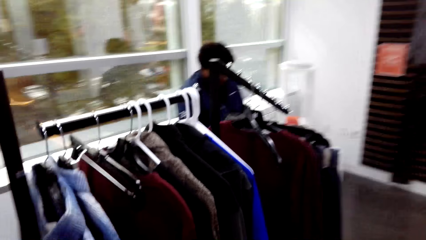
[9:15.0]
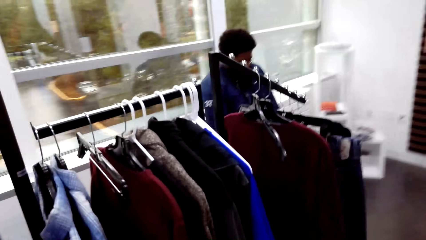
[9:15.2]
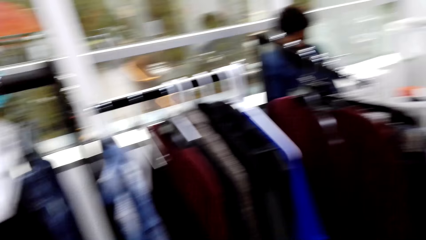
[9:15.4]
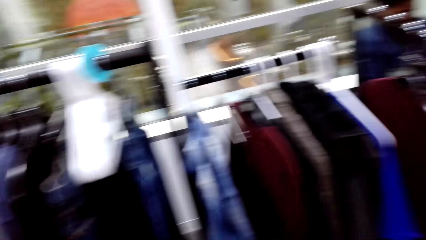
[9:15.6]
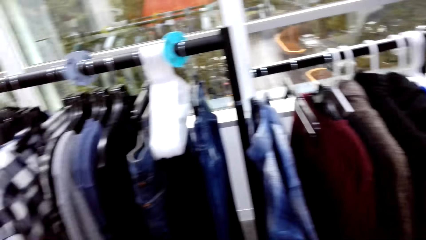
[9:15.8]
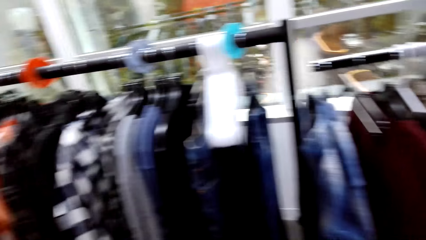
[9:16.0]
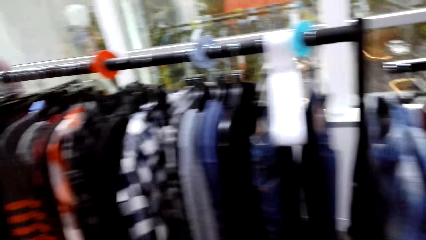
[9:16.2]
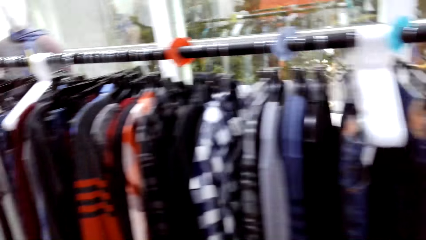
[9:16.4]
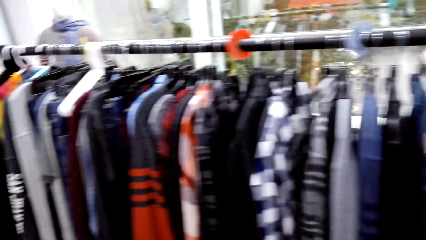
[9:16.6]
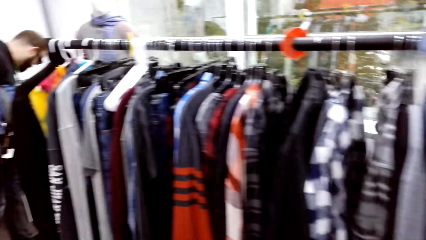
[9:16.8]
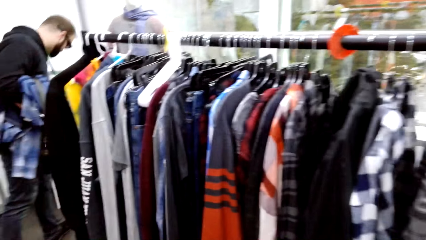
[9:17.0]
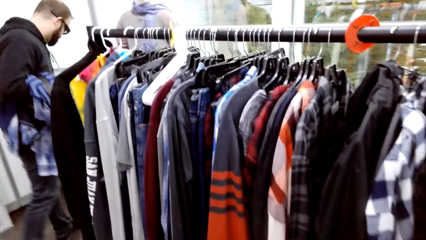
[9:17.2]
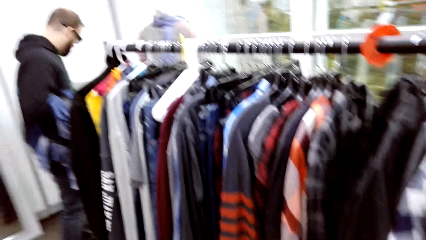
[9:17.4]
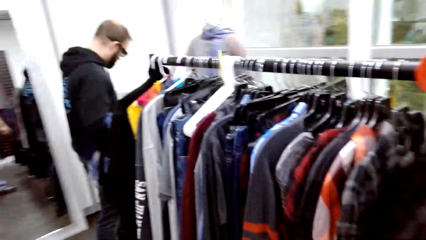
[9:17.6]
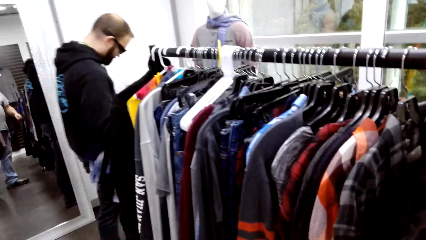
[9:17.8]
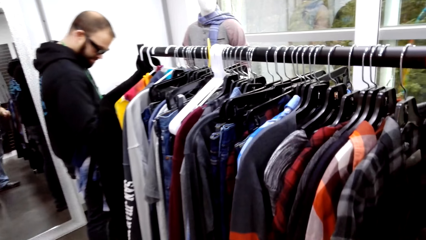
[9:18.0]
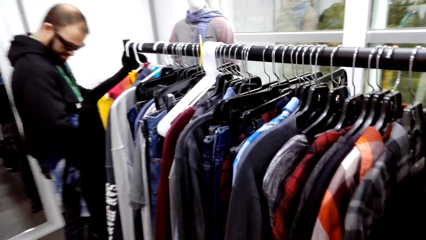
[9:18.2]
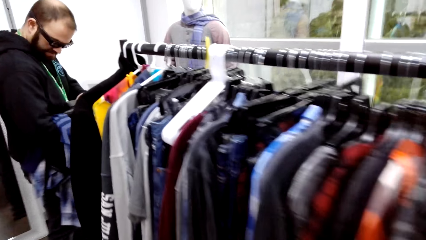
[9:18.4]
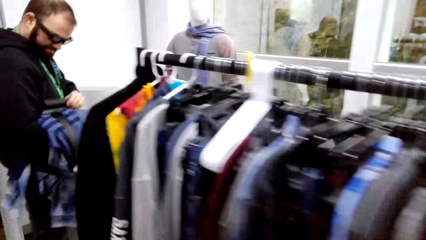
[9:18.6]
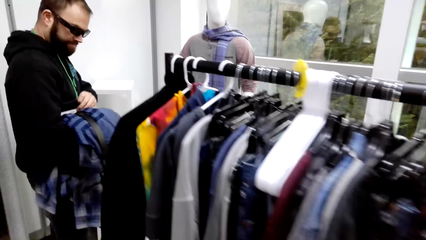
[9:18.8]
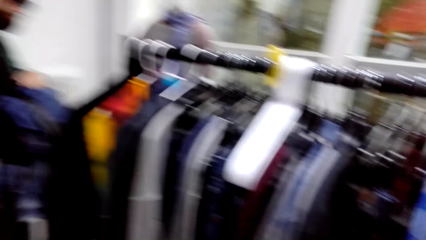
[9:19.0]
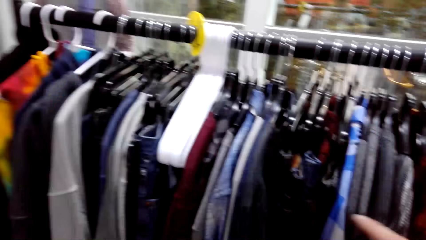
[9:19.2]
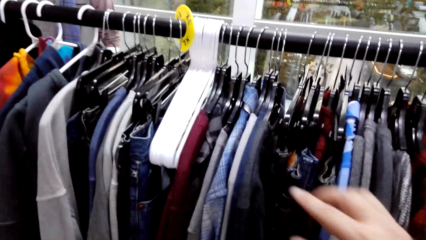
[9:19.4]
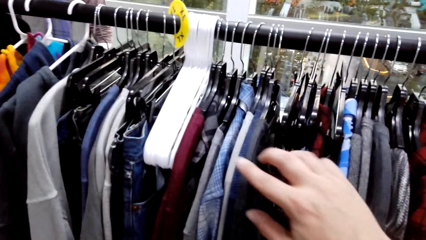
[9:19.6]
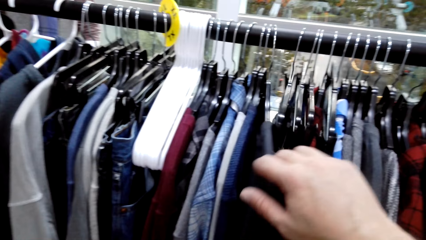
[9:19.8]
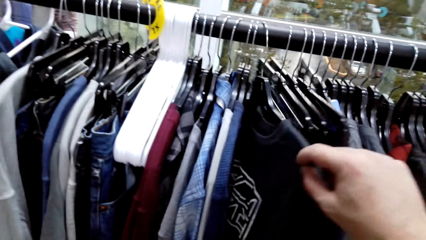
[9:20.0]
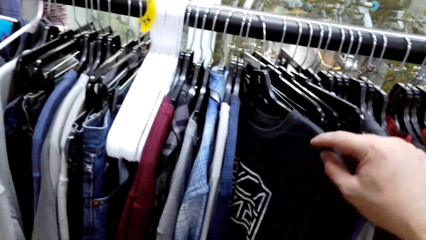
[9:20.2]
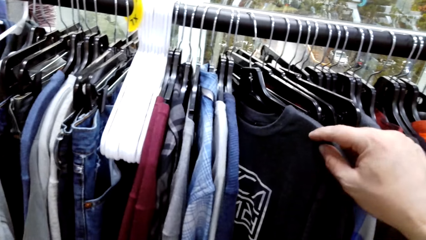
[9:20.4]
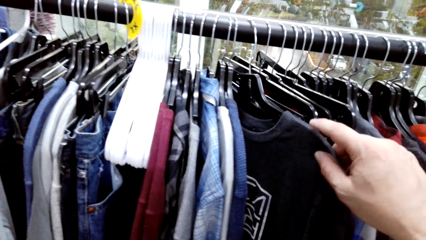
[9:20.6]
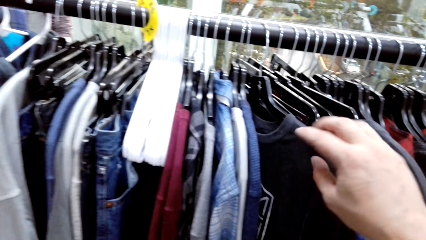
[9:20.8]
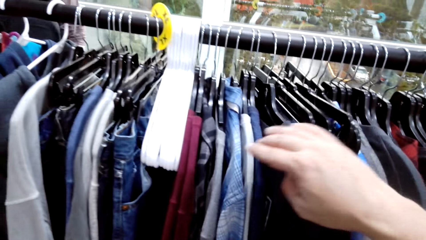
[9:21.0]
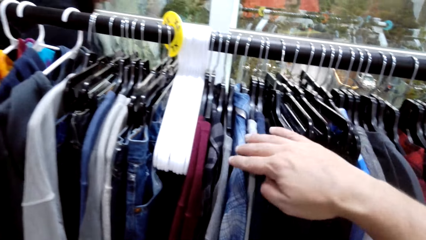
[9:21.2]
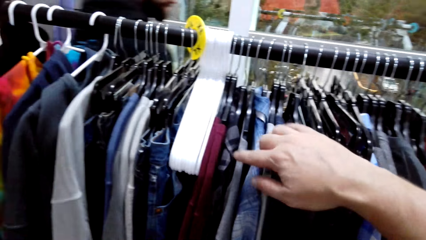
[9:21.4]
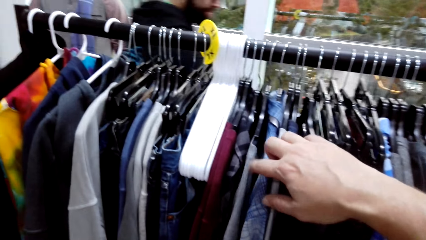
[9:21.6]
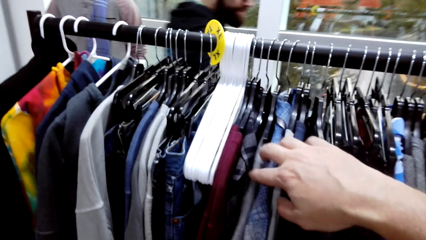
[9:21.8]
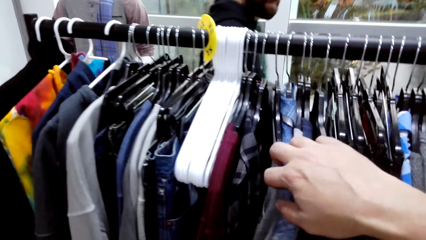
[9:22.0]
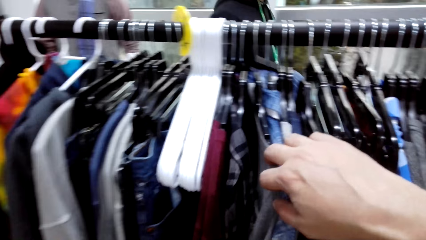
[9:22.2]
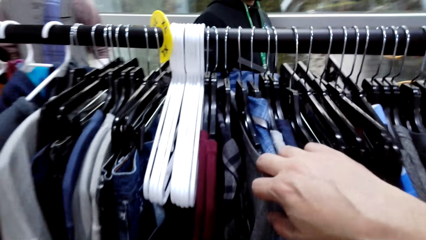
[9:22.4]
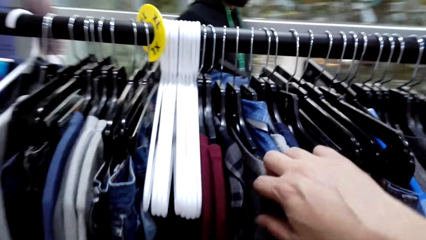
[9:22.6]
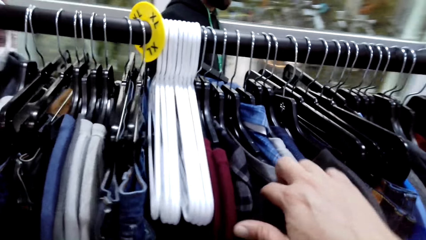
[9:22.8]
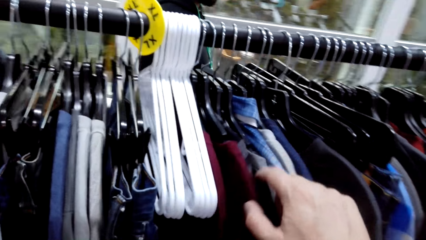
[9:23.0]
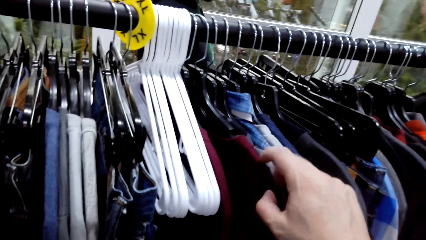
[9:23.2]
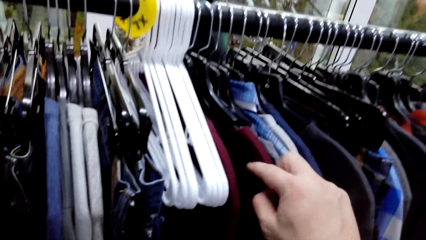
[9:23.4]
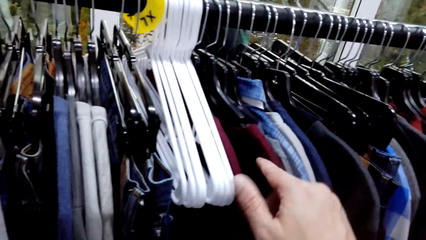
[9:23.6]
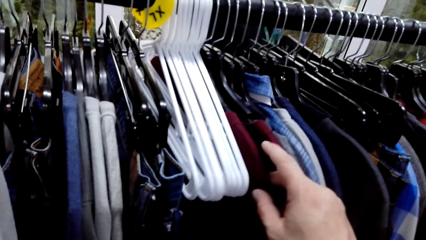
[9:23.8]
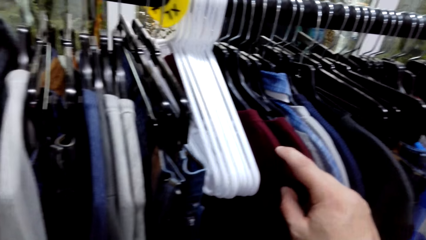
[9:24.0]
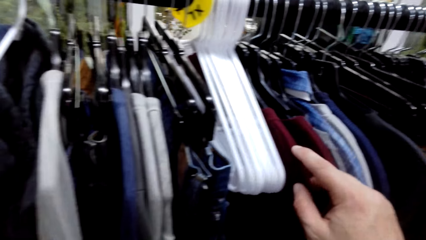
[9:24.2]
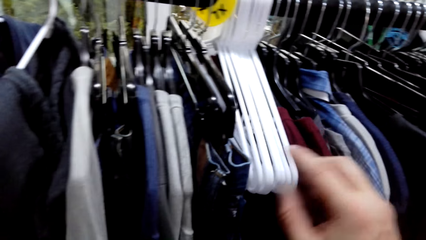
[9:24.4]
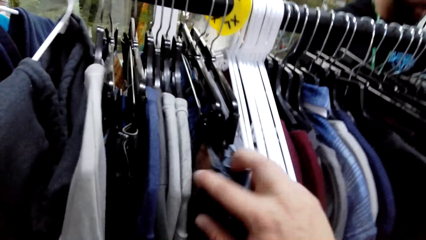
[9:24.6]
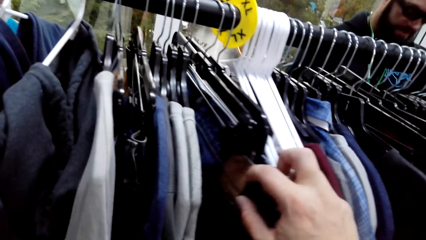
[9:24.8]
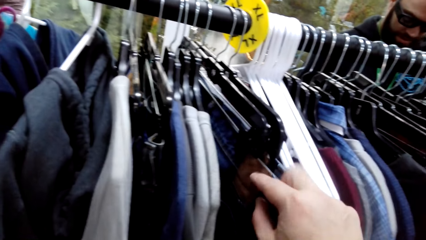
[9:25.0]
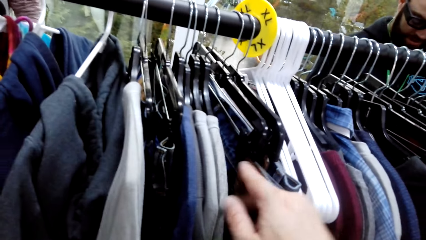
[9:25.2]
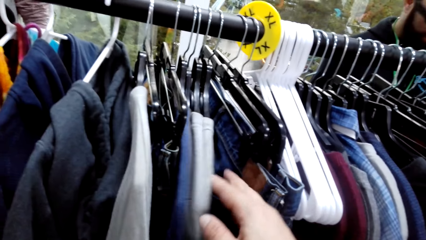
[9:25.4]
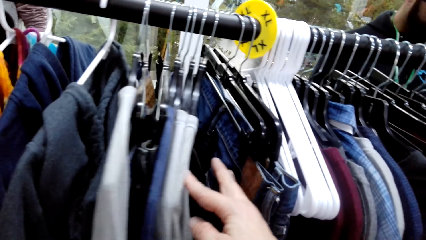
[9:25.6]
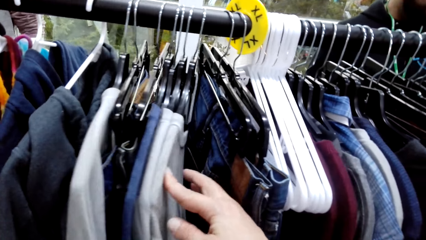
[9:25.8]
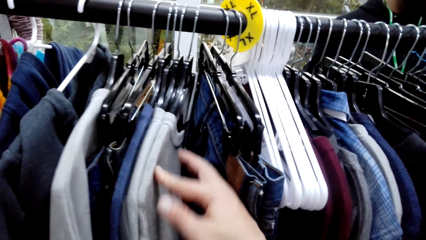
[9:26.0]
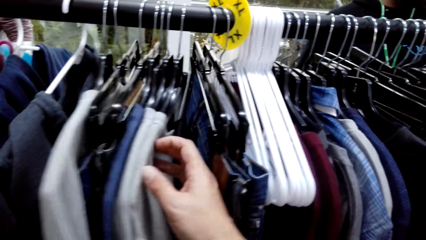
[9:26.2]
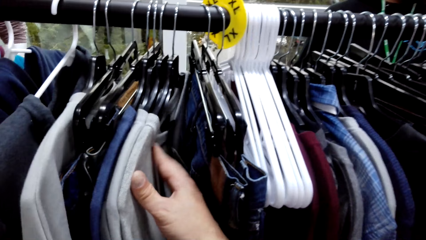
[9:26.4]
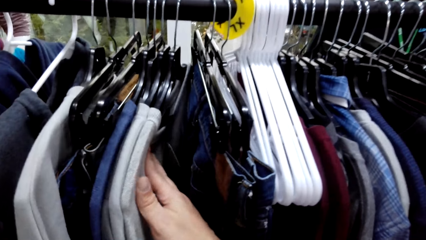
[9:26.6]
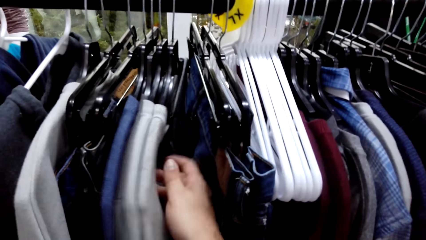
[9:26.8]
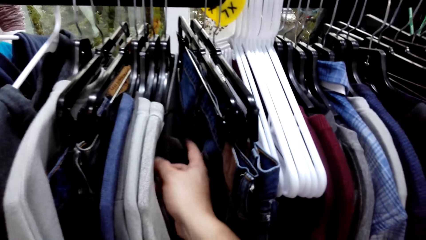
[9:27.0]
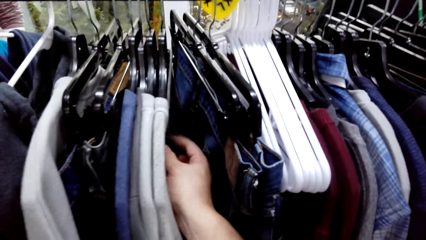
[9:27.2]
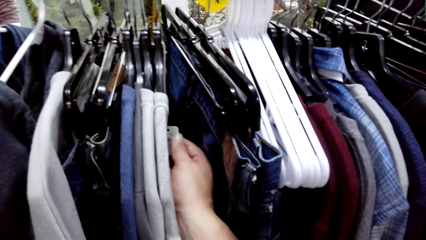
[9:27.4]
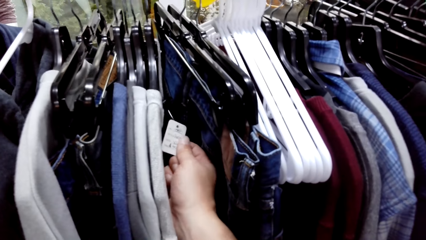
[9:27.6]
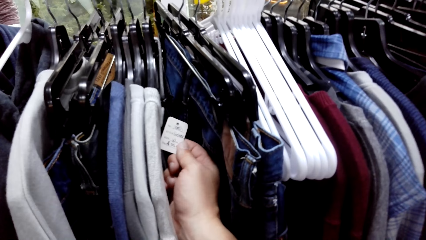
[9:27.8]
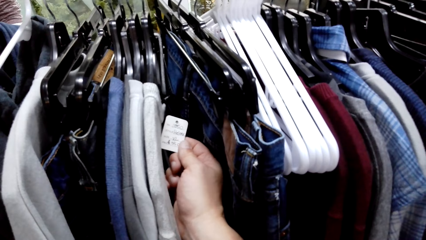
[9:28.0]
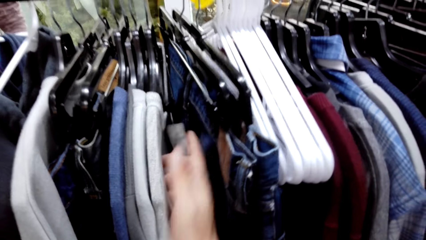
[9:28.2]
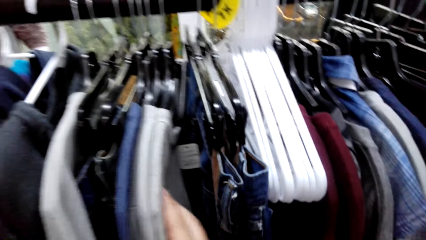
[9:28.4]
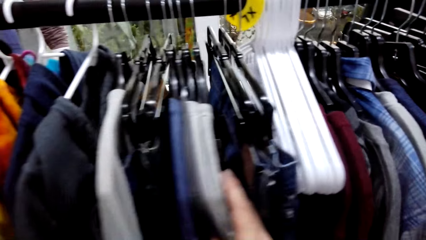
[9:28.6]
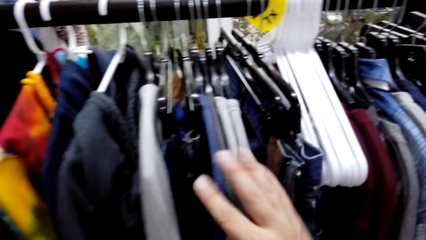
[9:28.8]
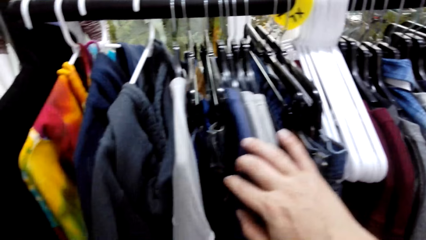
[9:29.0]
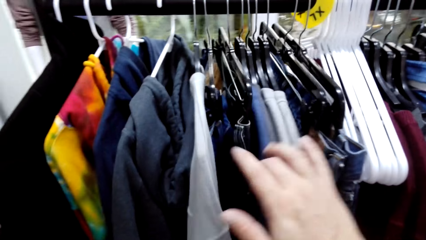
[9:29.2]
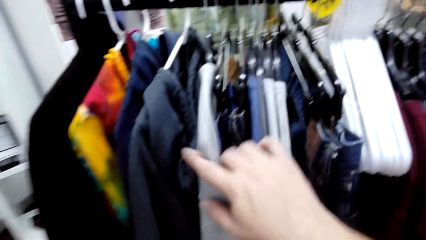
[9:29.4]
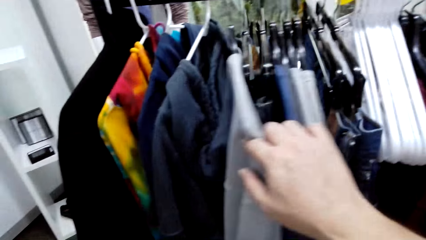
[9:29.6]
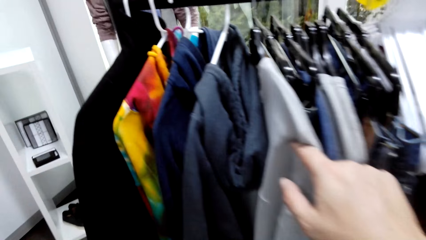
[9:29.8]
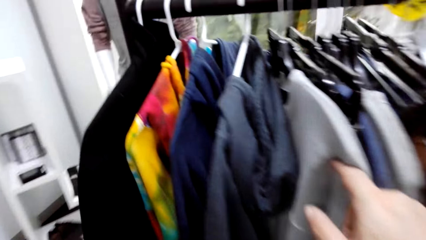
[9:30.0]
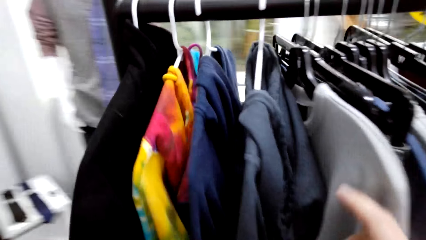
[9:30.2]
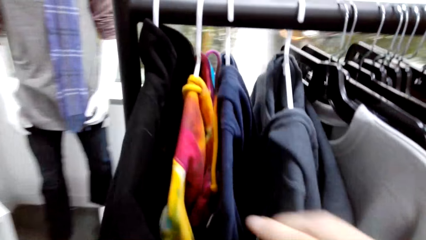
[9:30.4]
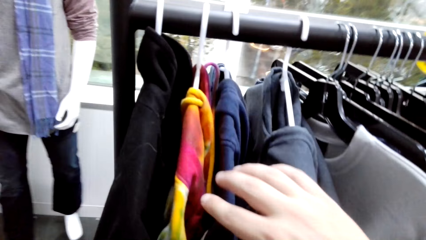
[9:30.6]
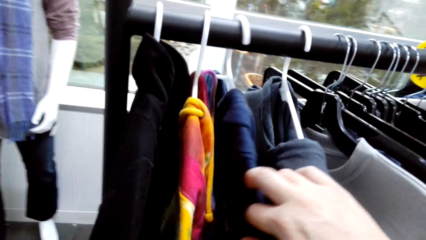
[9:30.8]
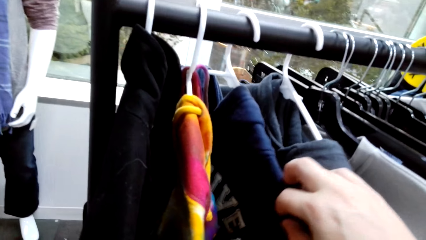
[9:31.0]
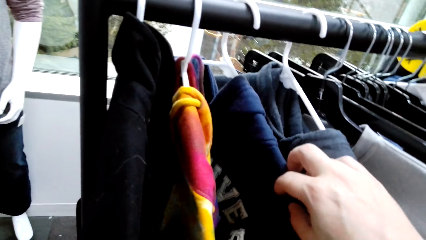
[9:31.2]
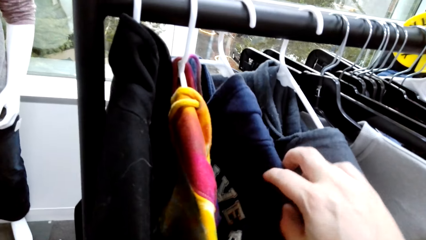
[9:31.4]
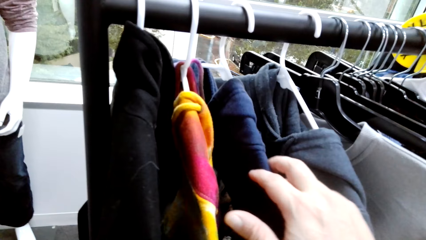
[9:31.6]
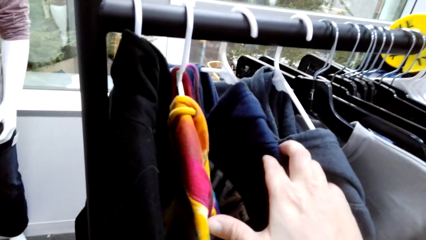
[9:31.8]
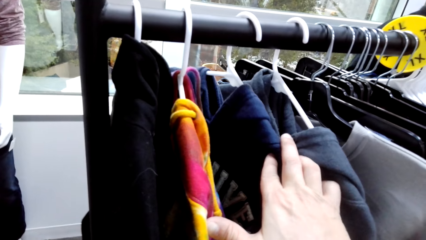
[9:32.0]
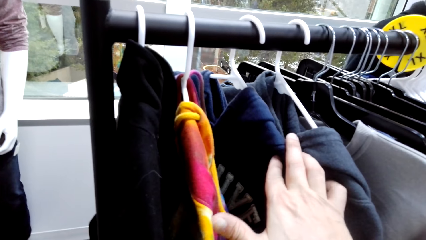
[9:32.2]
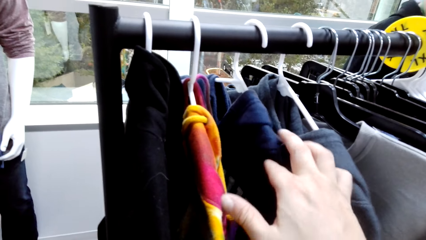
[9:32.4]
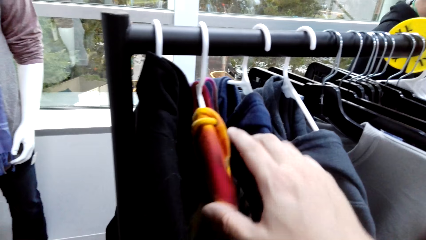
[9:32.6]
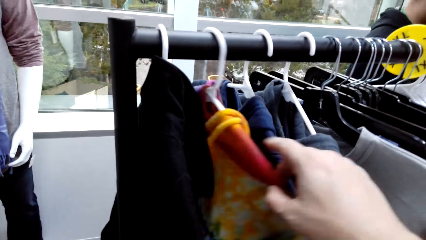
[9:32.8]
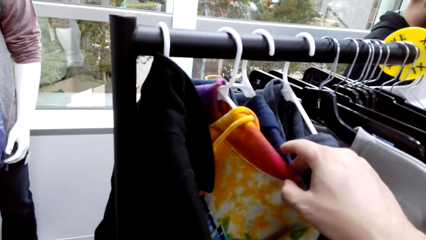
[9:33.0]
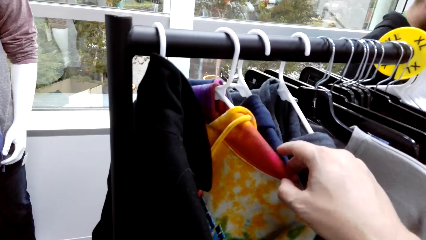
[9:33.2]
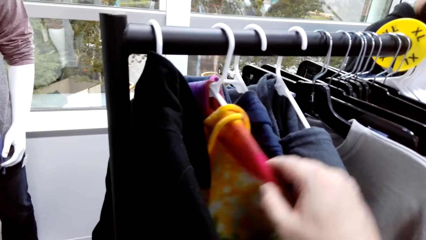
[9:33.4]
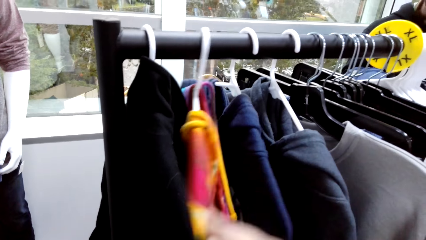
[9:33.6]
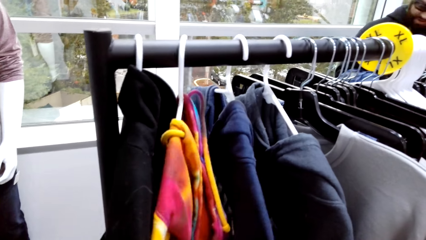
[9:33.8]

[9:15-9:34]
The camera wearer selects the clothes. They touch the clothes on the hanger.
